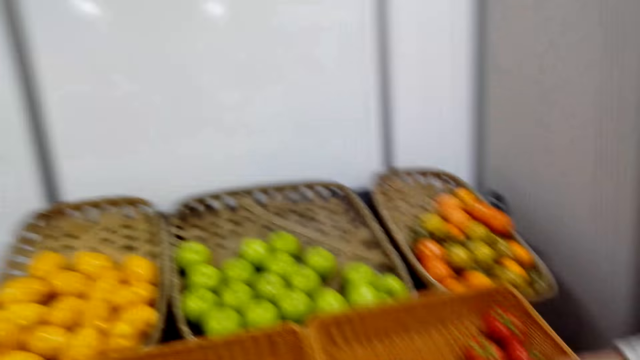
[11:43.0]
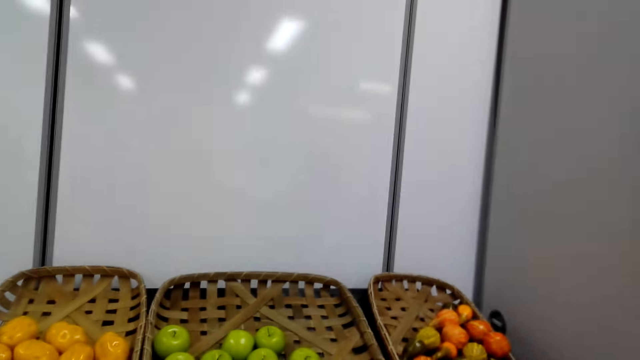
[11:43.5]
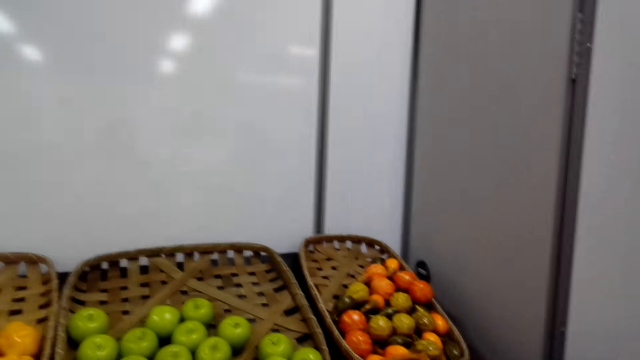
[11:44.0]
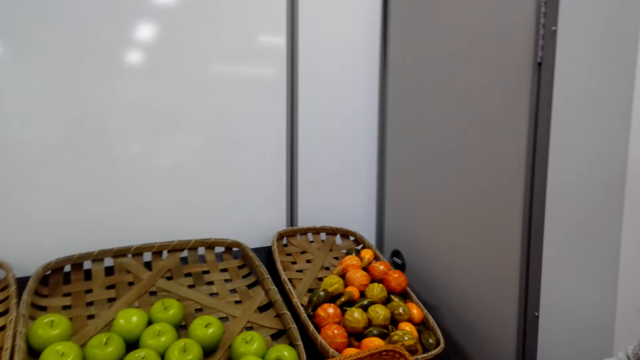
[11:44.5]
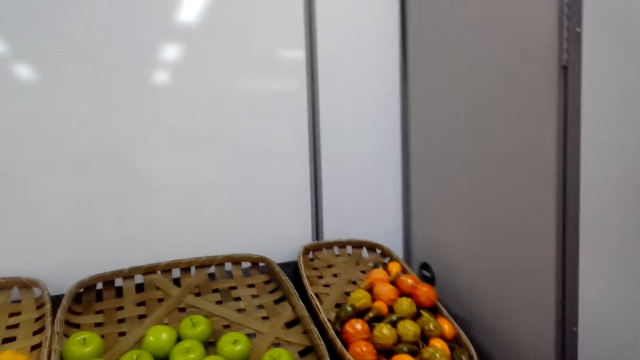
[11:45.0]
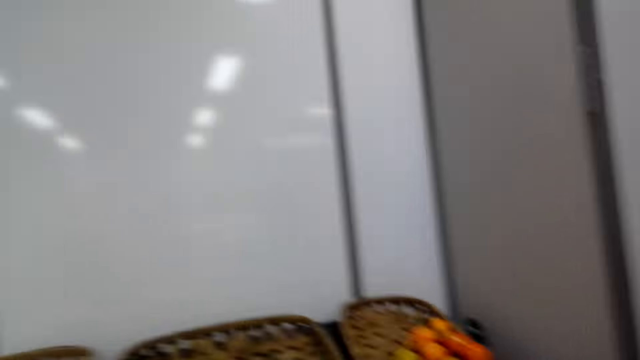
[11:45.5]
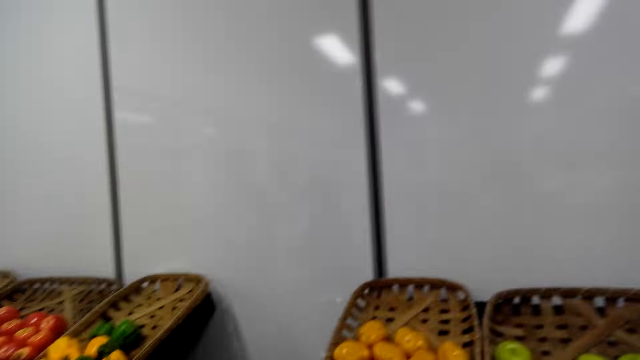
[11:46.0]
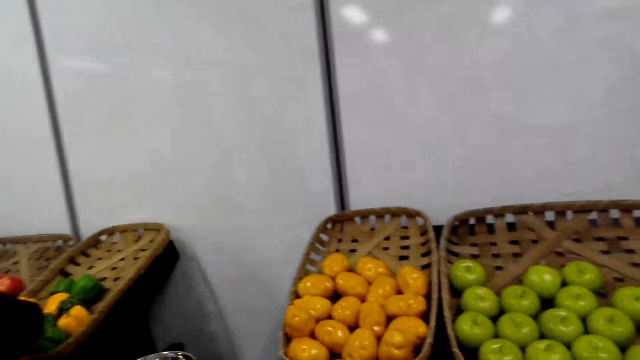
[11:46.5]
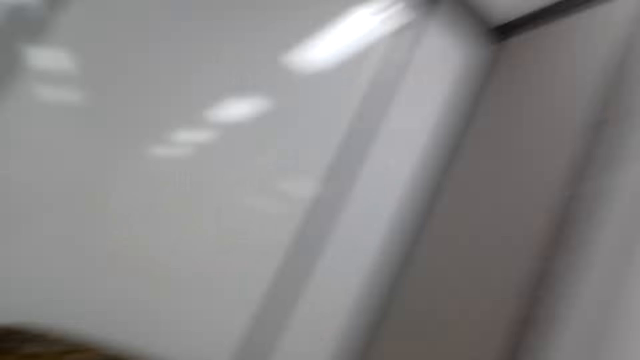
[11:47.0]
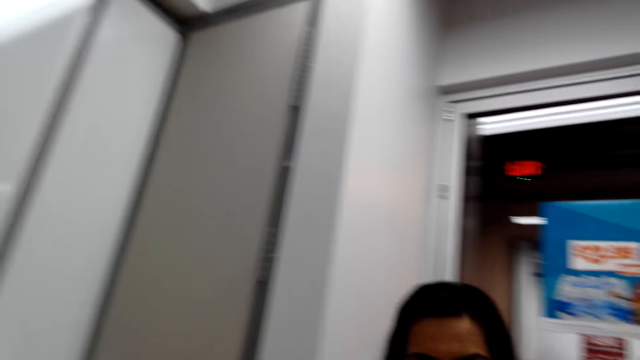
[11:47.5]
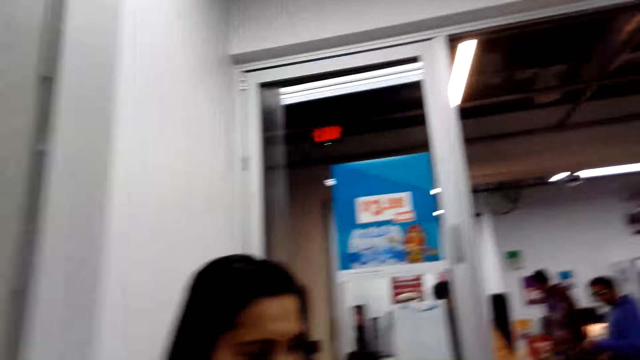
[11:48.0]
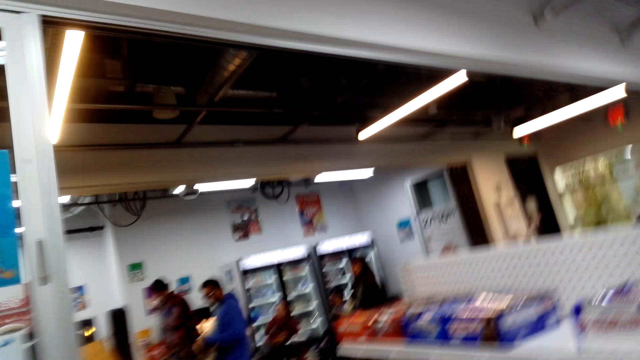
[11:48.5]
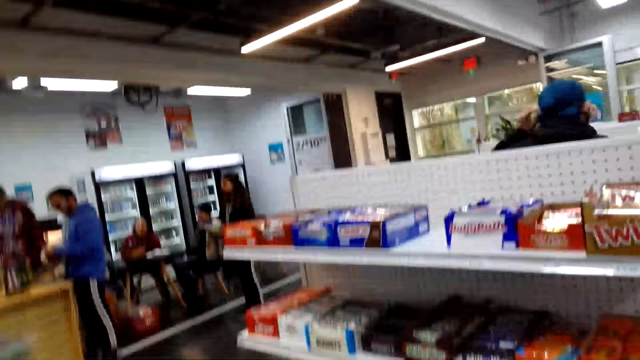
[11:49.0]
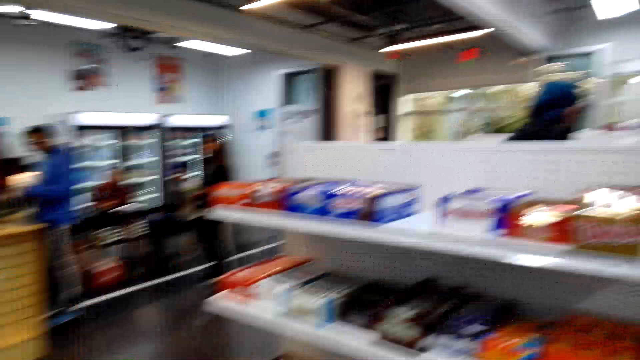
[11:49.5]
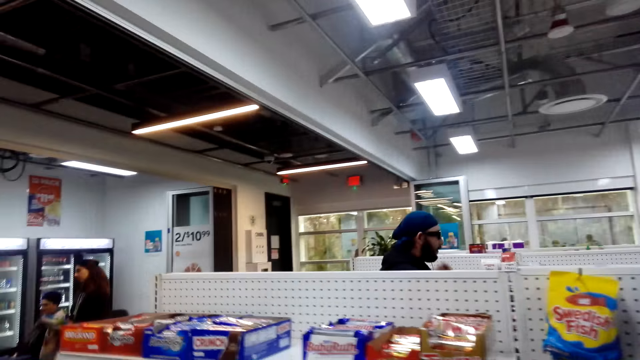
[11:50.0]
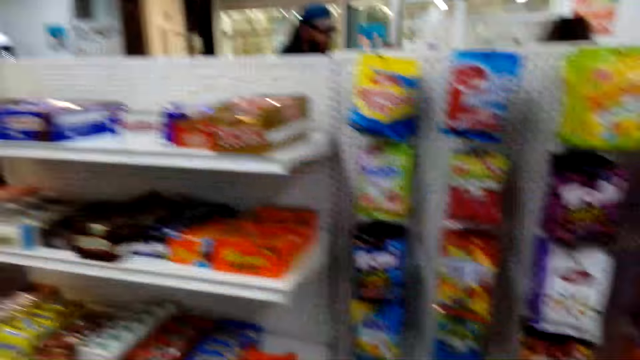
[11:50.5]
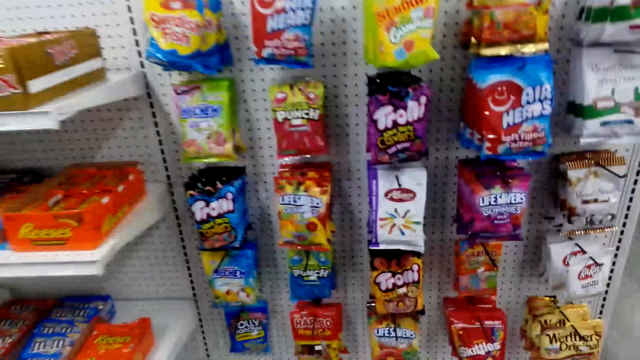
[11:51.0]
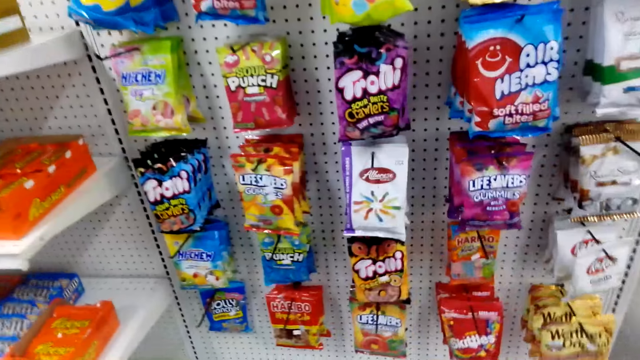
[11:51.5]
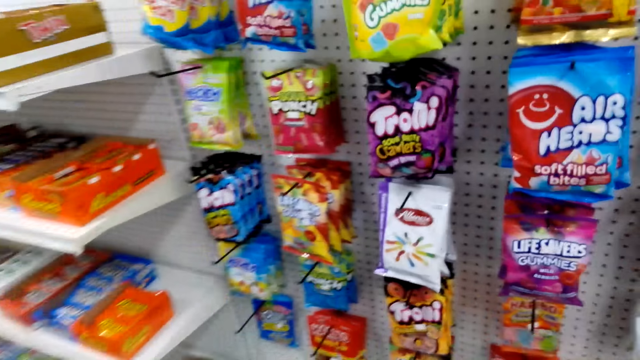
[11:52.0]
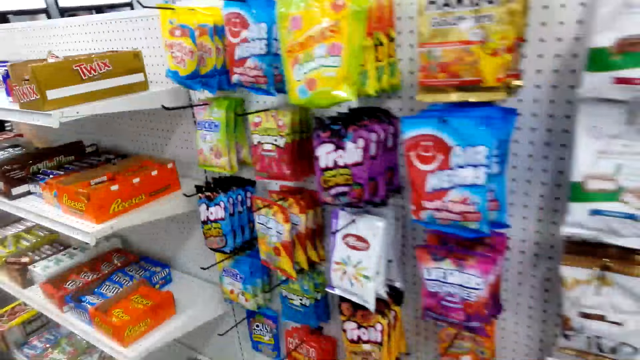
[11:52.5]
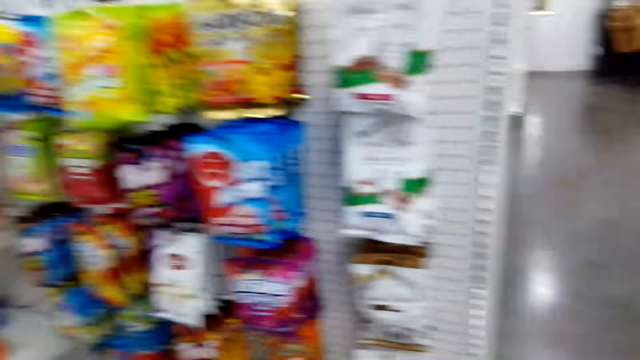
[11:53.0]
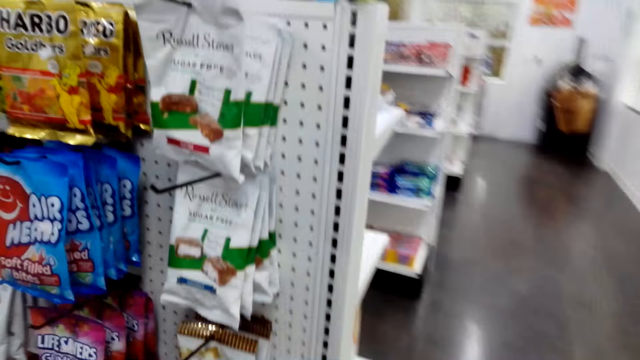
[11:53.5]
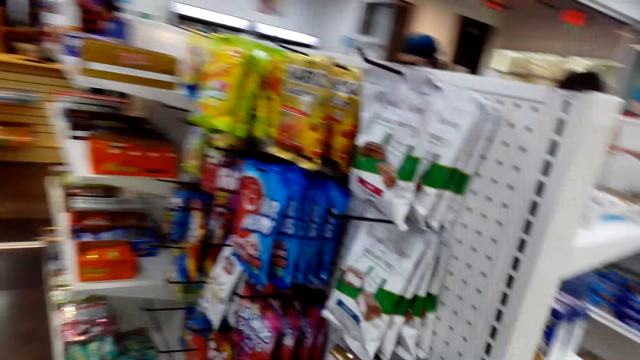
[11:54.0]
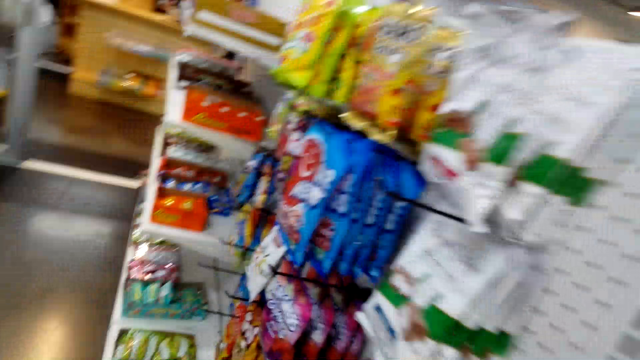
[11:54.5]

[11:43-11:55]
The camera wearer stands beside the candies on display.

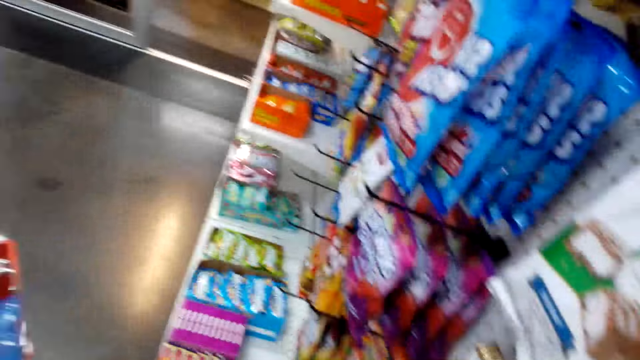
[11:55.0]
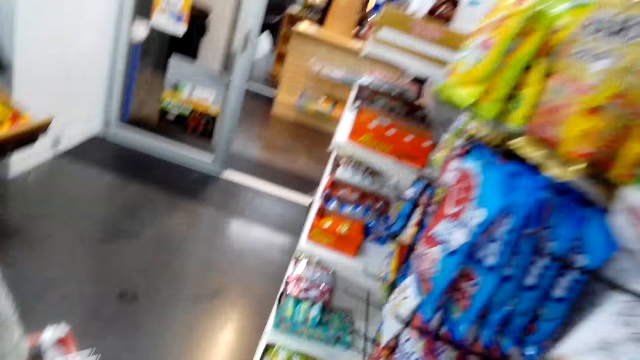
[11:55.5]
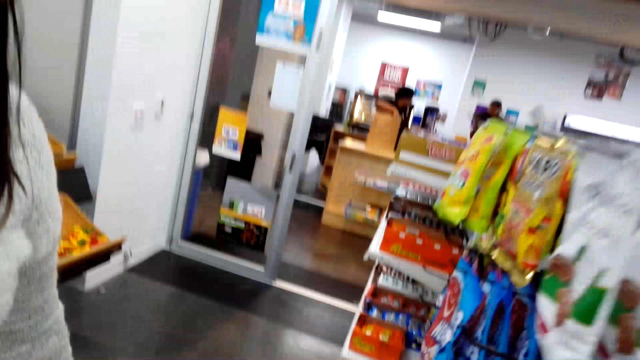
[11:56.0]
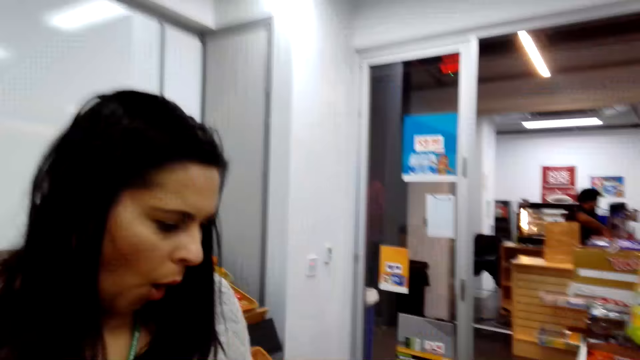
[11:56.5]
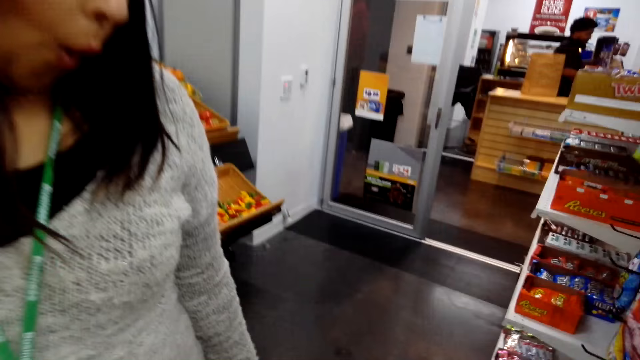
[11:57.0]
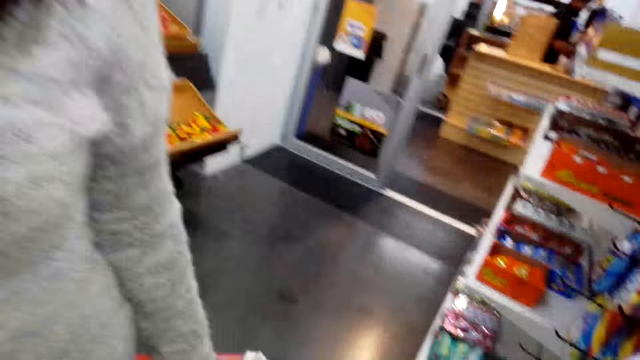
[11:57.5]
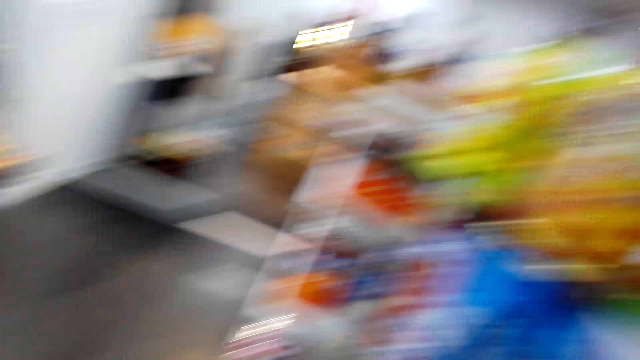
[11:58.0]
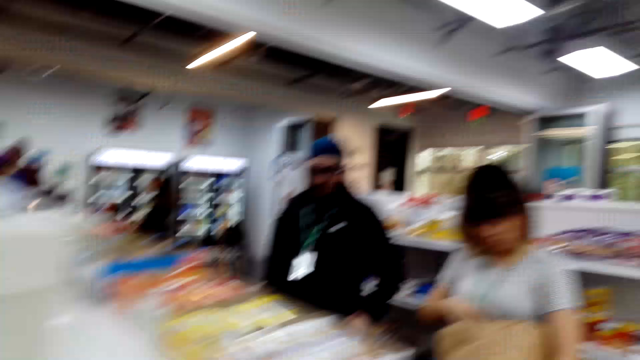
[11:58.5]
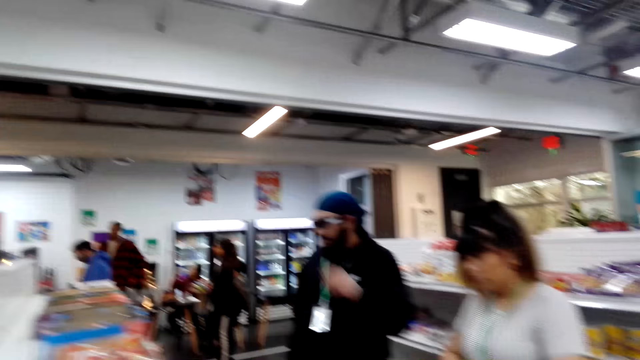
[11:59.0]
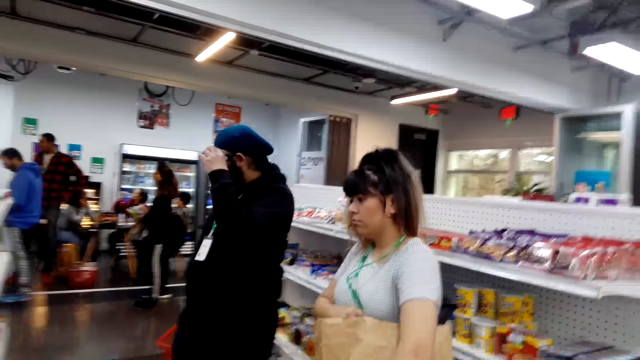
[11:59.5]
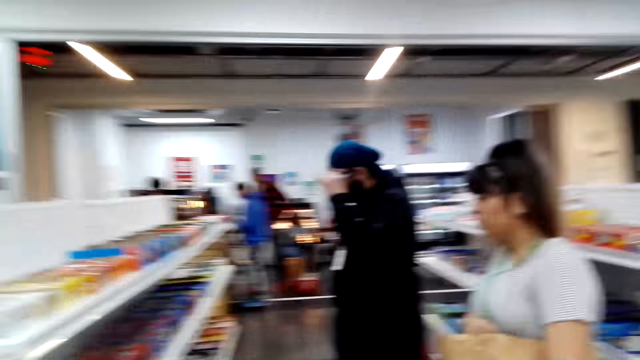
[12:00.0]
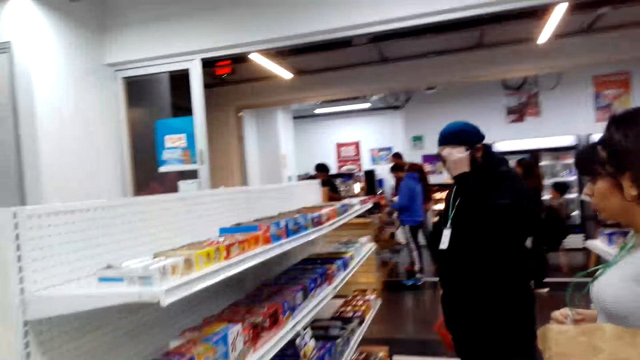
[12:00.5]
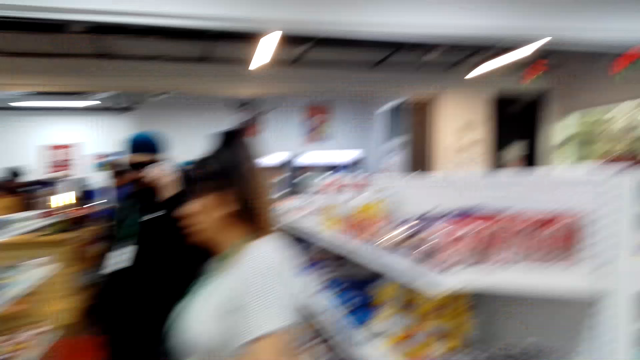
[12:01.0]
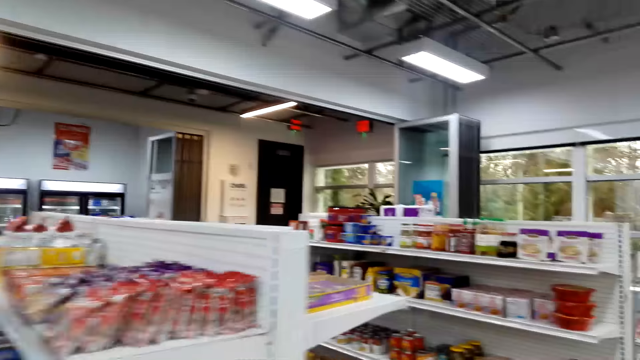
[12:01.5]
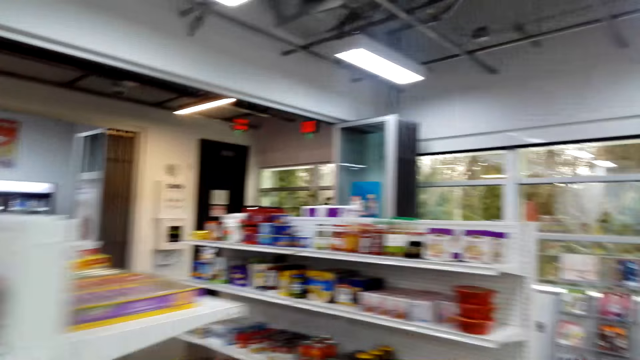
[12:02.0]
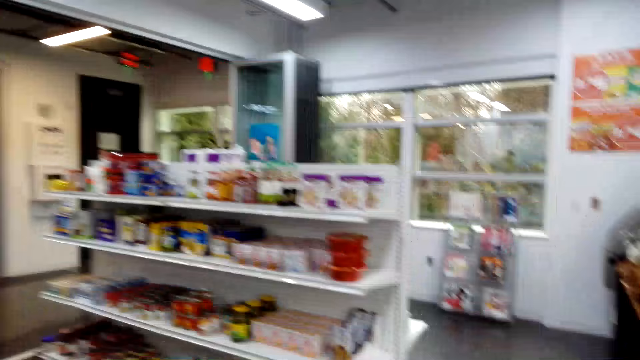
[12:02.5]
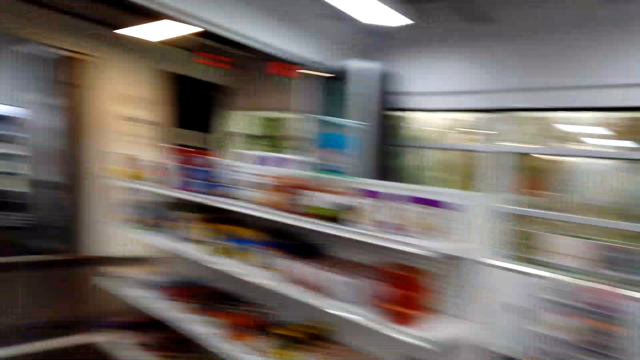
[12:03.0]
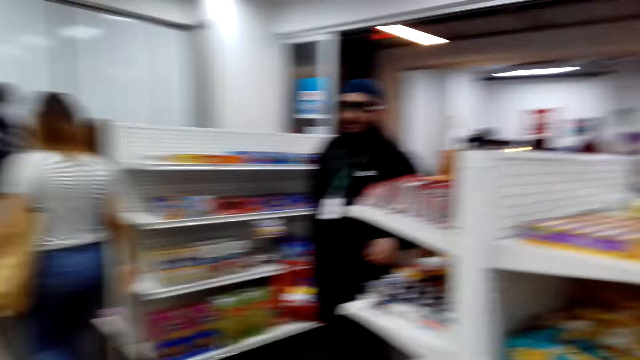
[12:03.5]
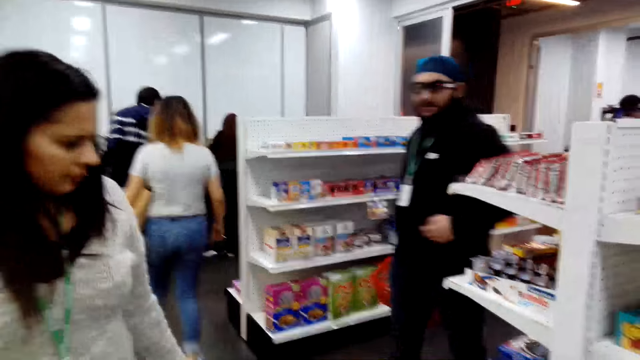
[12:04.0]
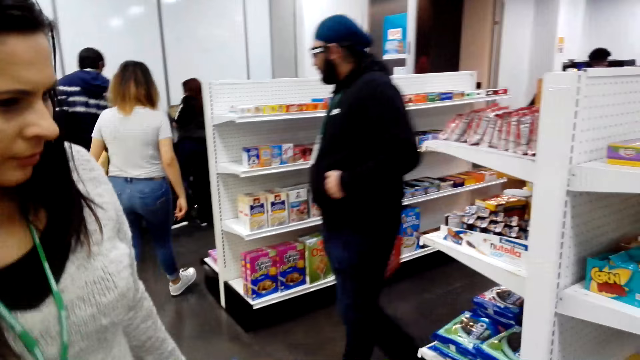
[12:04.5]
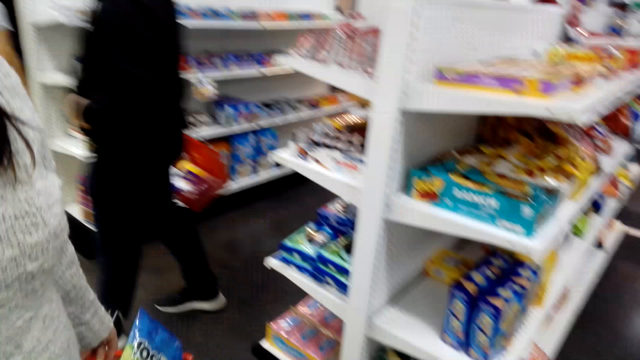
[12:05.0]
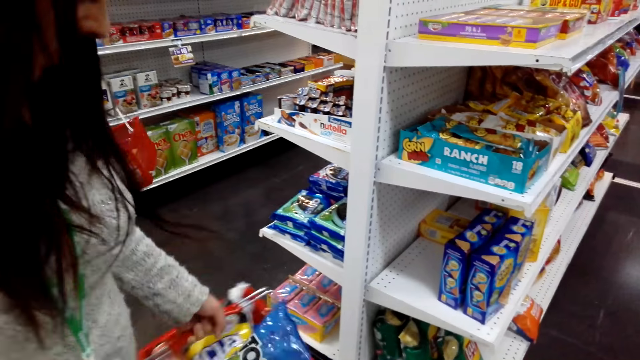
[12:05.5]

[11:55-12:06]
A woman makes a sound. The woman looks at the candies. The camera wearer moves around the store. They walk in the supermarket. They speak to the woman.
